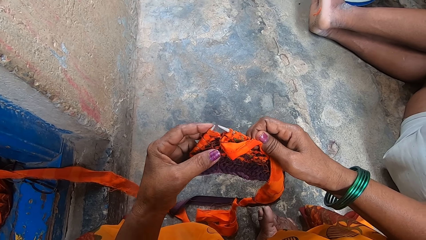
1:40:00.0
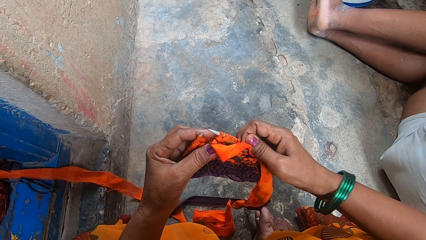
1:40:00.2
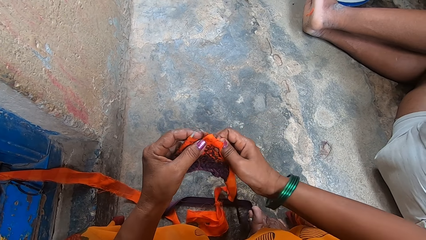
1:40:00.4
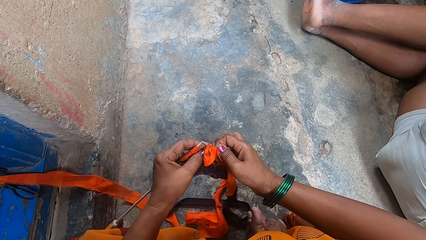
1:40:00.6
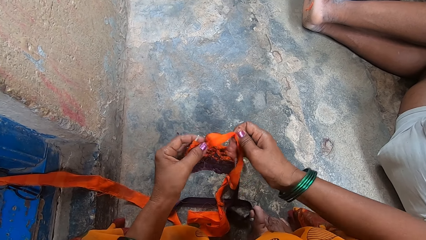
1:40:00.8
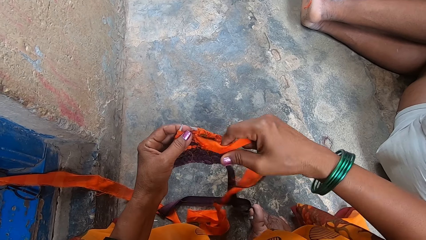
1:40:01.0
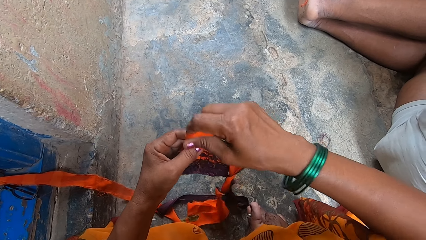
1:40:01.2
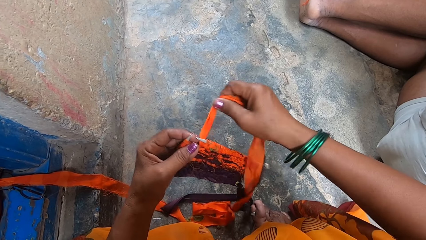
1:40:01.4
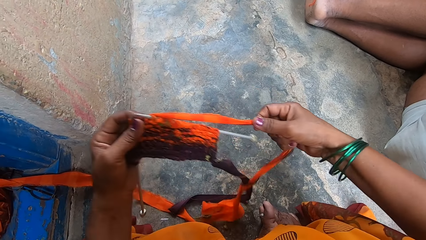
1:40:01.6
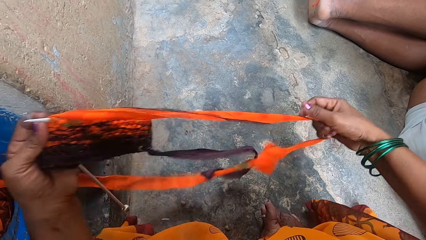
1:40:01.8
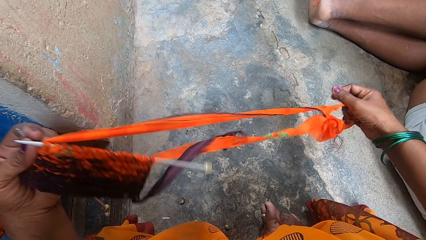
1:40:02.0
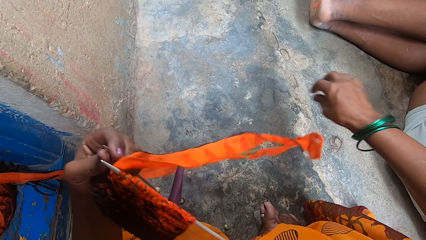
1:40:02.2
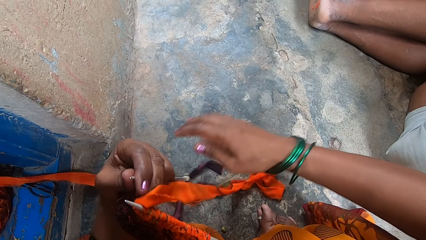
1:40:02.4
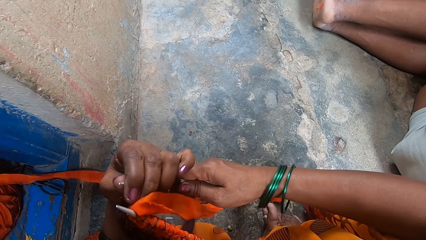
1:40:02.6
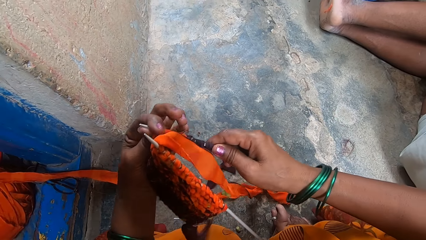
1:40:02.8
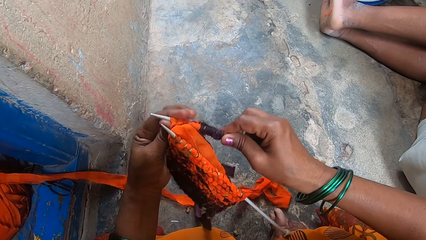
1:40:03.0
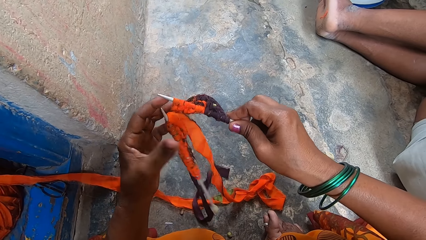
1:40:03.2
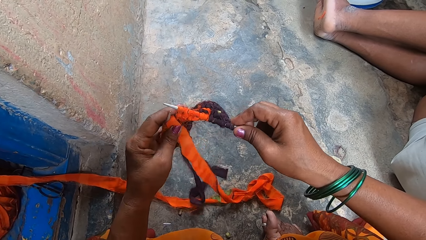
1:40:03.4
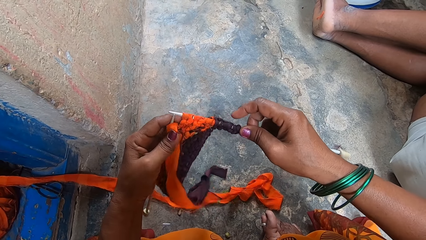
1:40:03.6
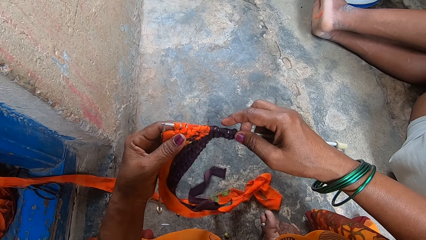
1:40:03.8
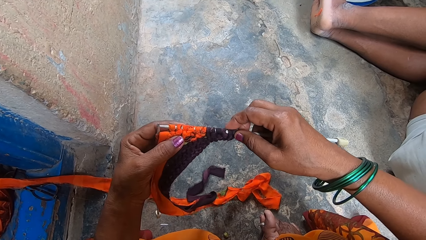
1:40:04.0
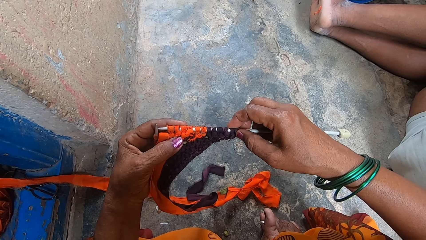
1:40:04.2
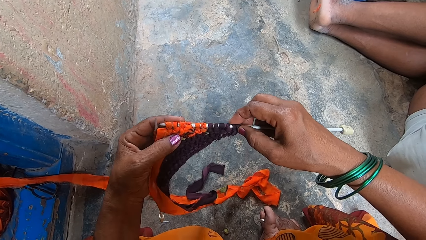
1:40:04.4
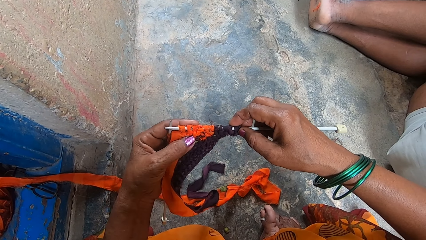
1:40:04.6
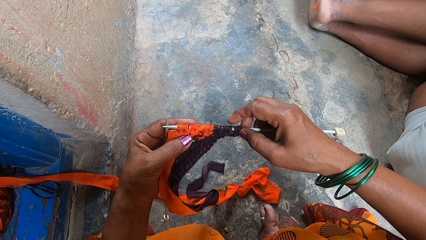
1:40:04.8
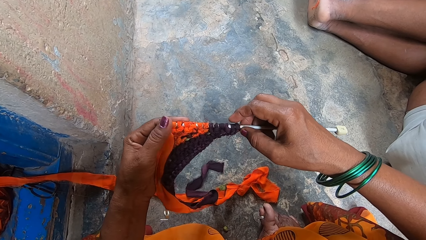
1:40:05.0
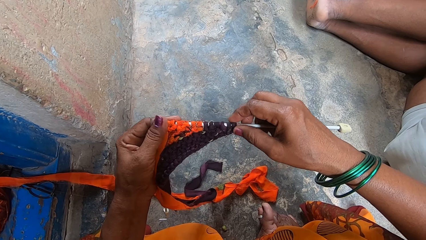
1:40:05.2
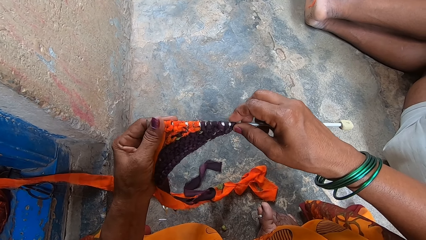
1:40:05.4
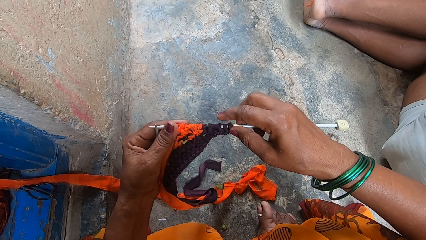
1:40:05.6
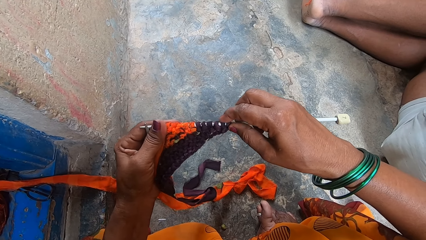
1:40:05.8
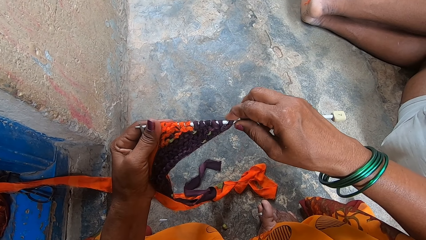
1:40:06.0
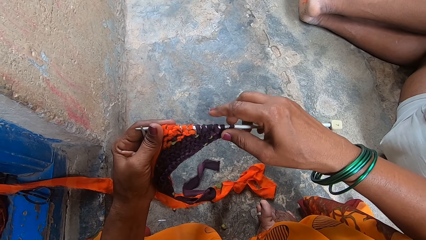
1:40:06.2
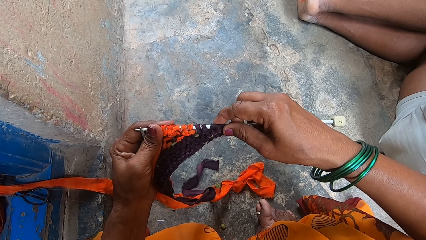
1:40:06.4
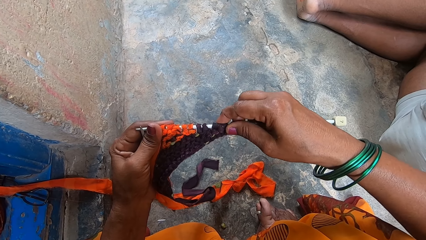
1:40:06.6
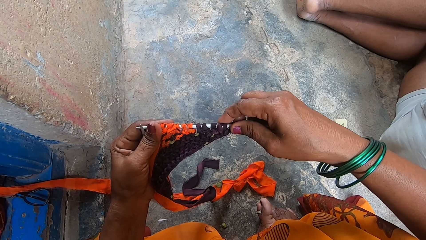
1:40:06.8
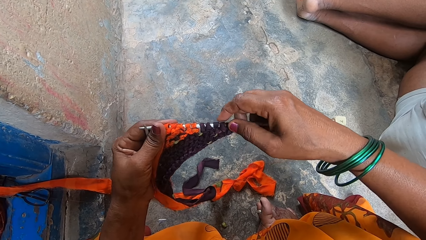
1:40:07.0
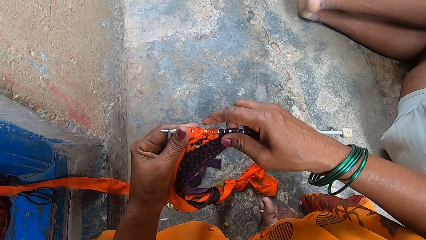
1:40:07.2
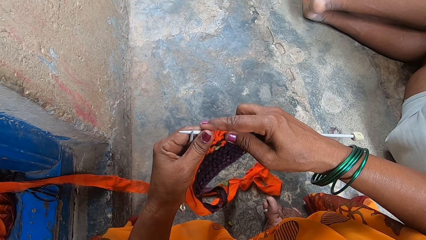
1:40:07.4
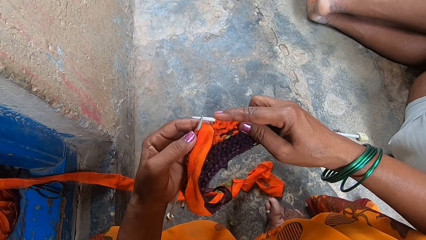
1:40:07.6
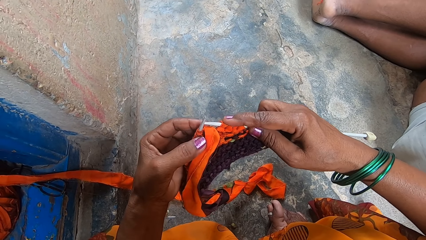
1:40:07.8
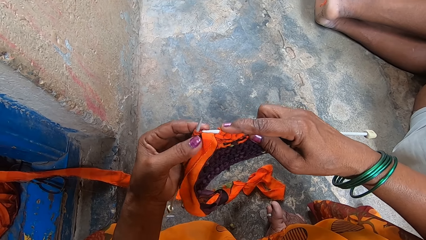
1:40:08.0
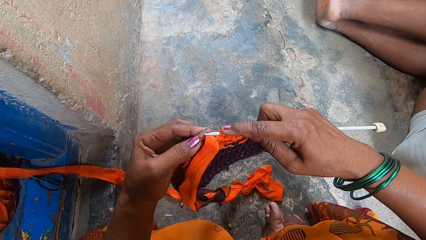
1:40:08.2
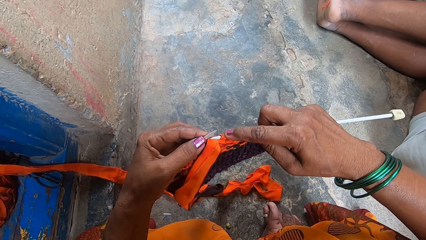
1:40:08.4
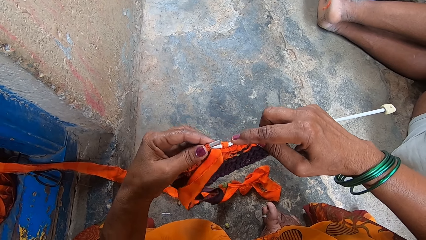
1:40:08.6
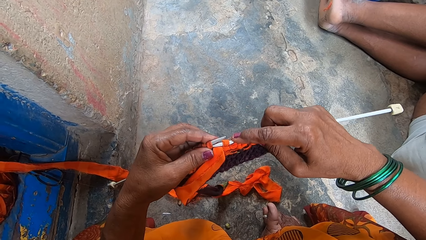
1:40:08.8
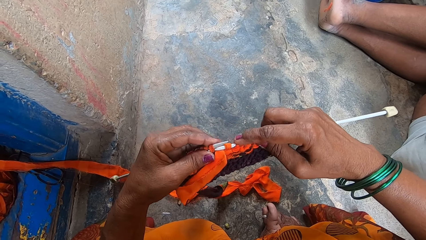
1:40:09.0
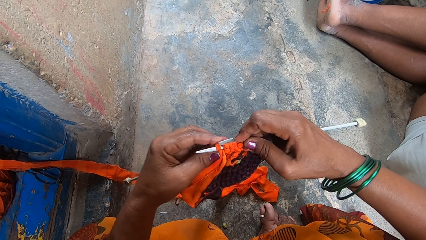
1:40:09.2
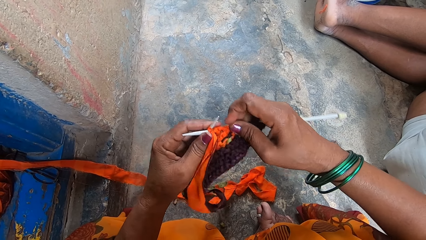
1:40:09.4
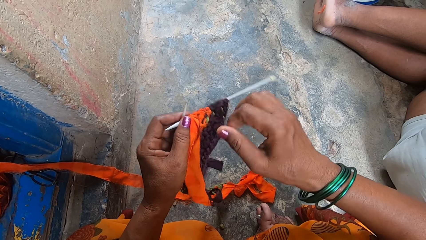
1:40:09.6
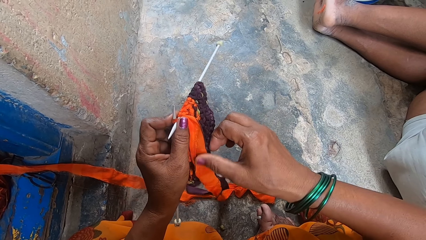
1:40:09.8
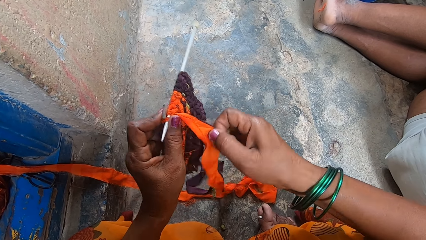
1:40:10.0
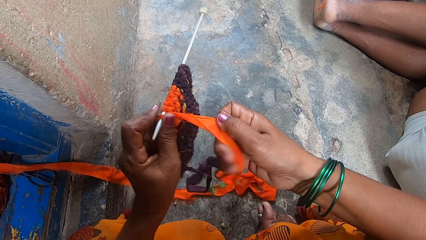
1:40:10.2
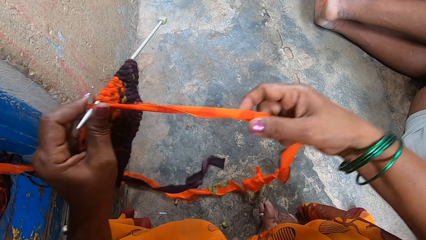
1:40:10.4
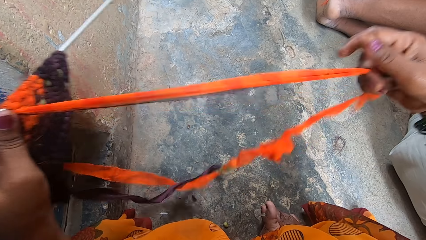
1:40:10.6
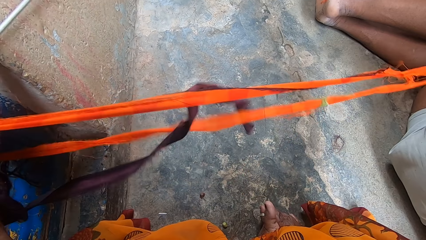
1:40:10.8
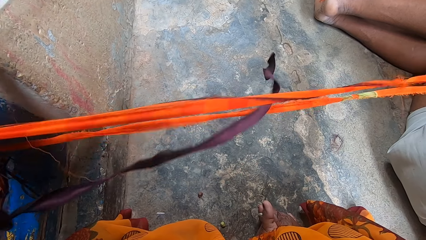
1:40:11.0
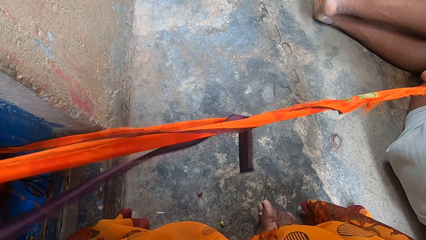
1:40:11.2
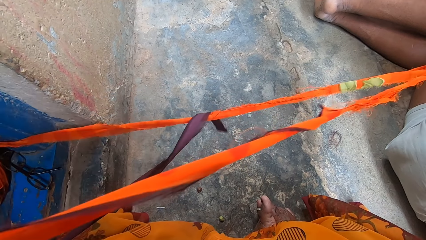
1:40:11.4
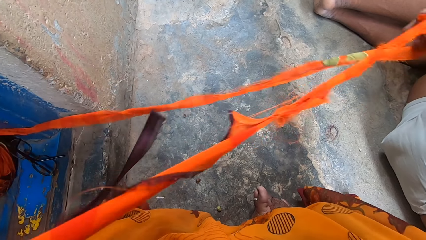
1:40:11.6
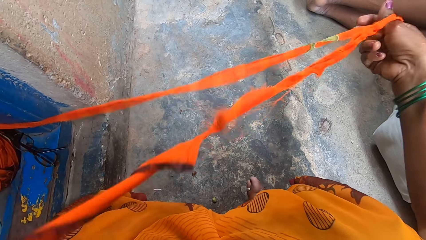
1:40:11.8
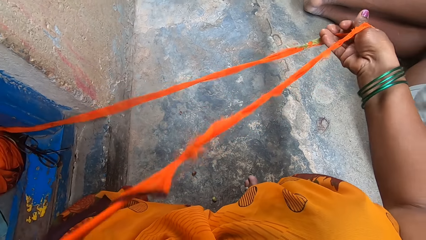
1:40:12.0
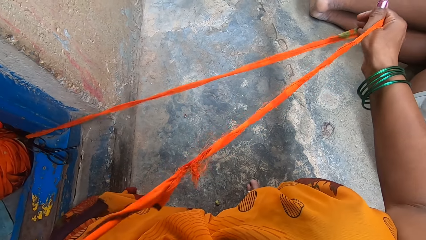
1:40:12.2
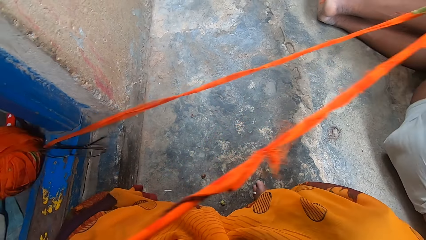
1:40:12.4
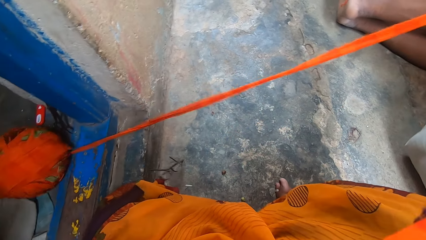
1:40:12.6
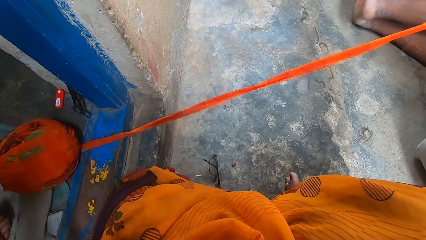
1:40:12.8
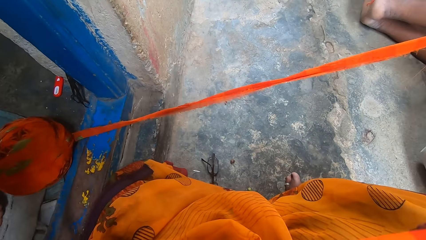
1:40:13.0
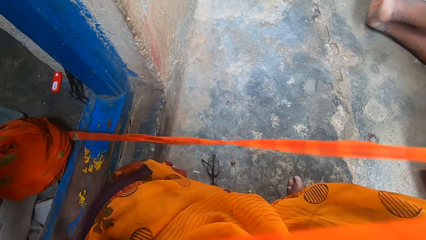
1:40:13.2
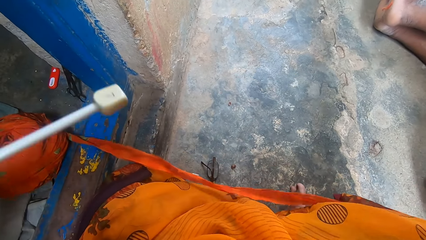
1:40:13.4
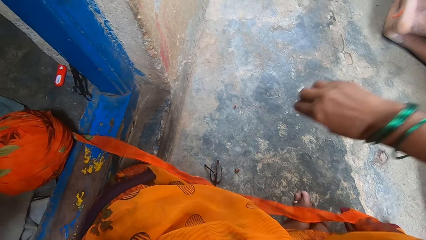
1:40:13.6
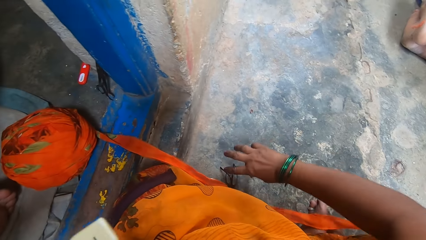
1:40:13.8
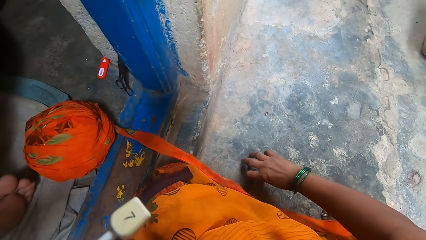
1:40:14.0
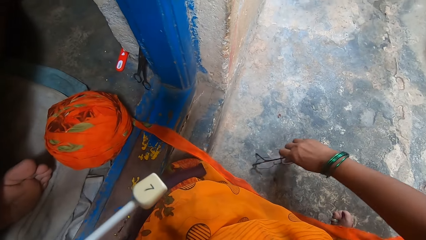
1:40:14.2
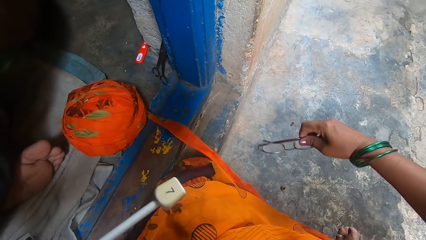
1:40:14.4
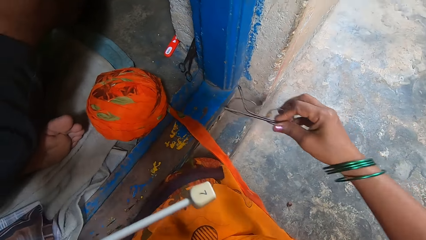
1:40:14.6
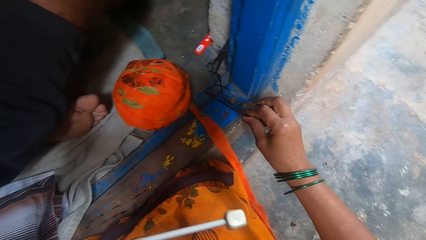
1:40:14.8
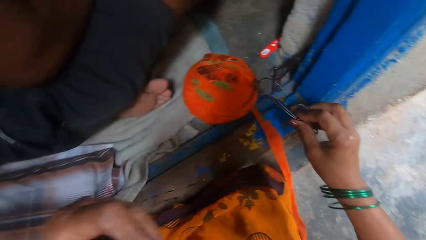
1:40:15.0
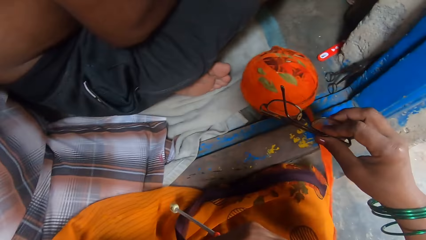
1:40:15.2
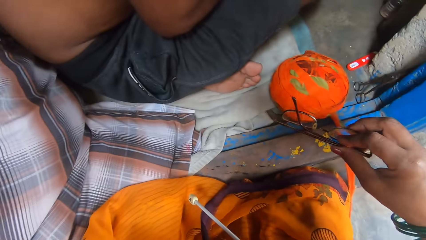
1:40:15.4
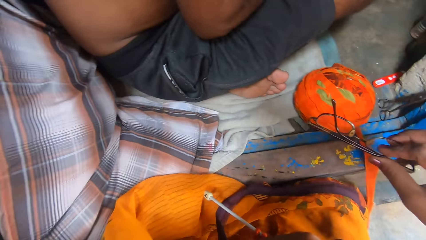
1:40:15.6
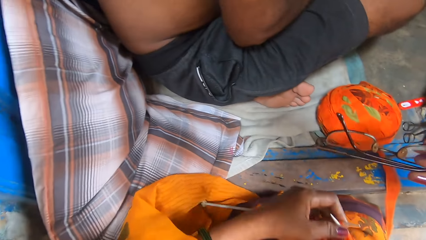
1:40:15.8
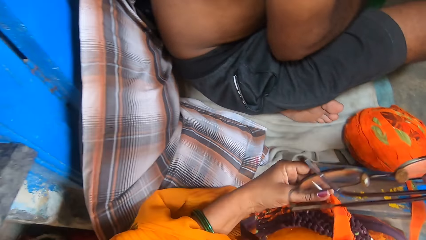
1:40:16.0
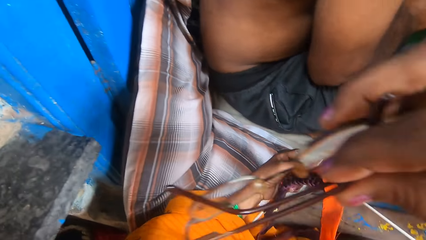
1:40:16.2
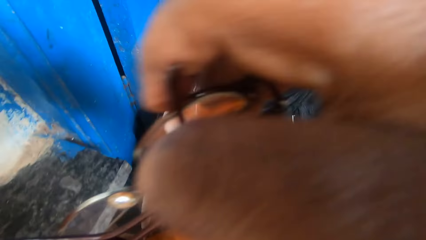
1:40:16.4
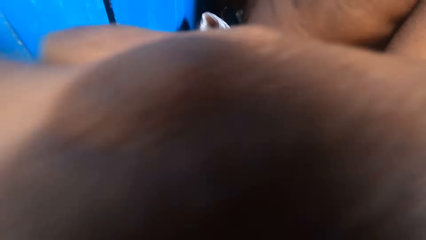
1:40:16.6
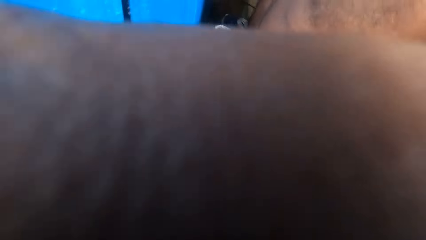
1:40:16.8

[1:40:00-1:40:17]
The camera wearer straightens a piece of cloth. They pull out more fabrics. They prepare the piece of cloth. They knit the fabrics with the knitting needles. They straighten the piece of cloth. They pull out more fabrics. They pick up the glasses on the floor.
